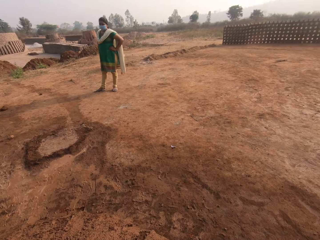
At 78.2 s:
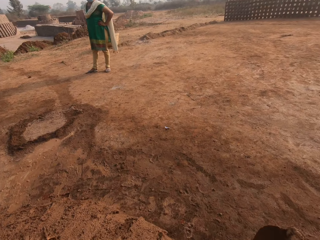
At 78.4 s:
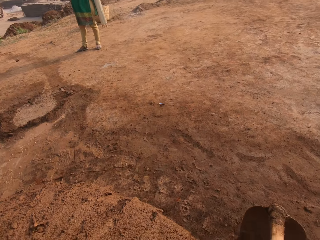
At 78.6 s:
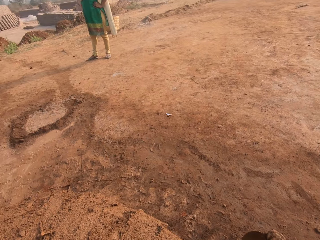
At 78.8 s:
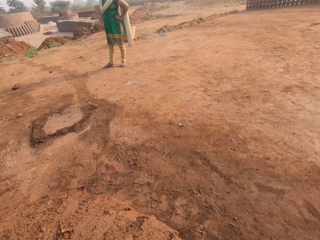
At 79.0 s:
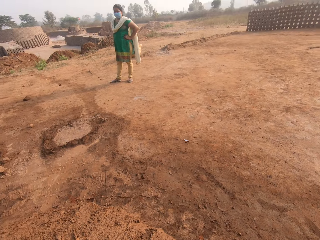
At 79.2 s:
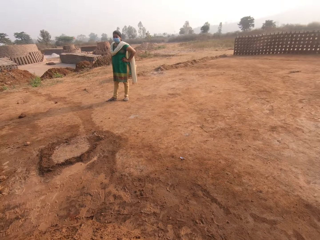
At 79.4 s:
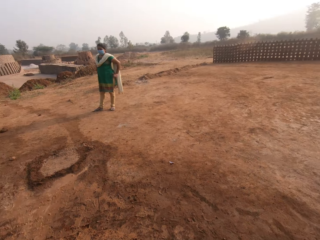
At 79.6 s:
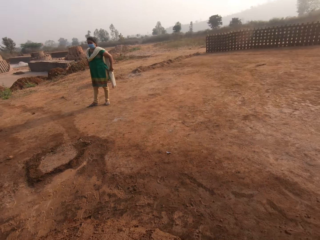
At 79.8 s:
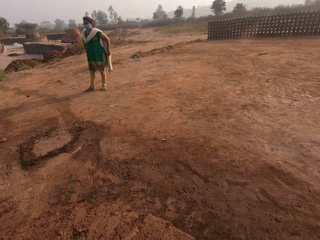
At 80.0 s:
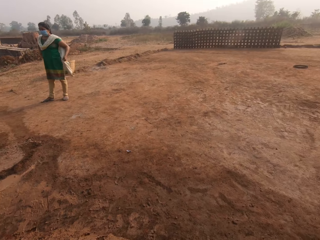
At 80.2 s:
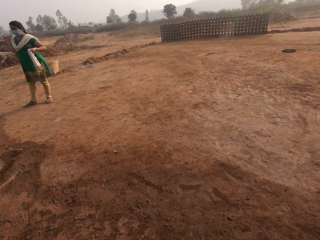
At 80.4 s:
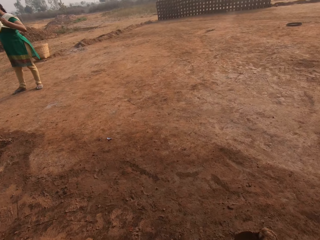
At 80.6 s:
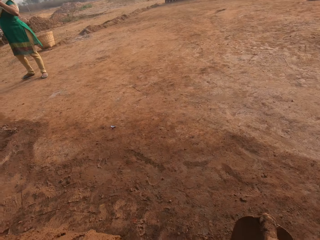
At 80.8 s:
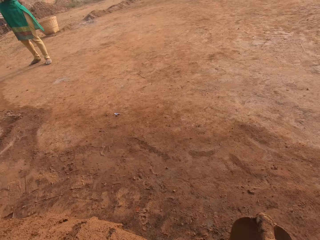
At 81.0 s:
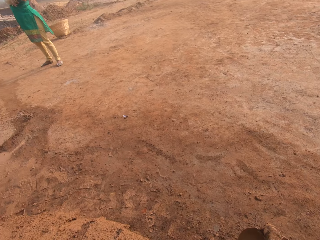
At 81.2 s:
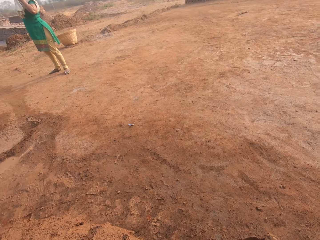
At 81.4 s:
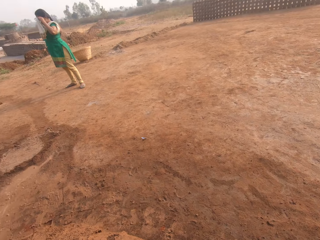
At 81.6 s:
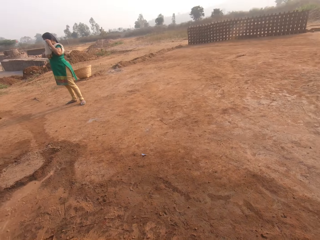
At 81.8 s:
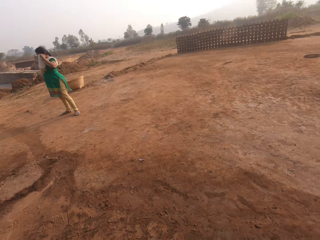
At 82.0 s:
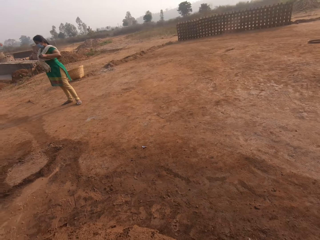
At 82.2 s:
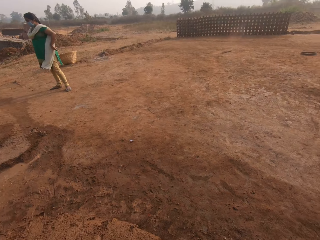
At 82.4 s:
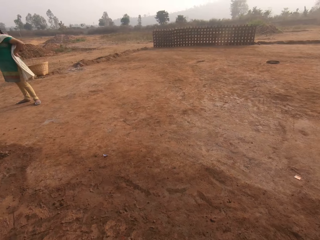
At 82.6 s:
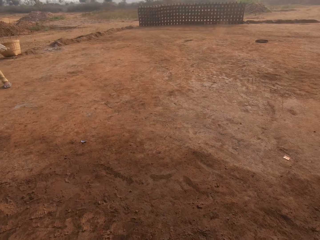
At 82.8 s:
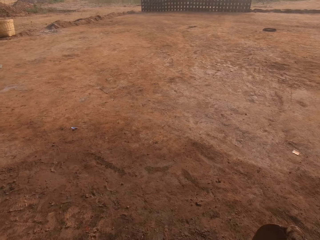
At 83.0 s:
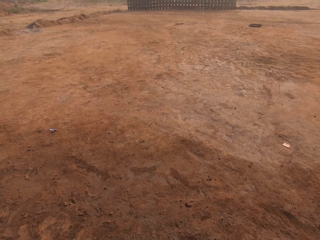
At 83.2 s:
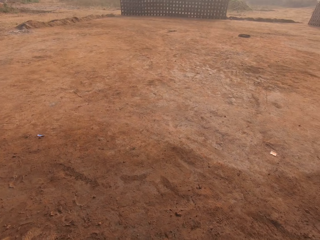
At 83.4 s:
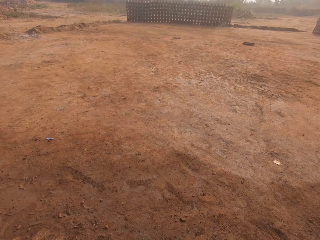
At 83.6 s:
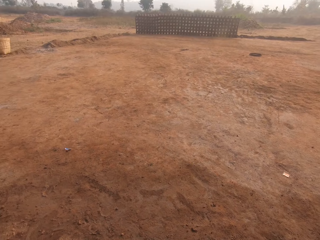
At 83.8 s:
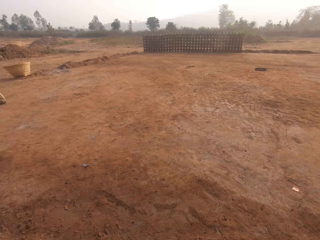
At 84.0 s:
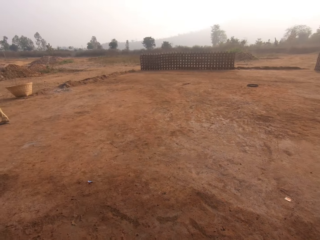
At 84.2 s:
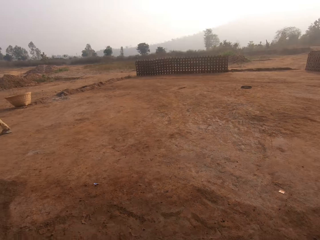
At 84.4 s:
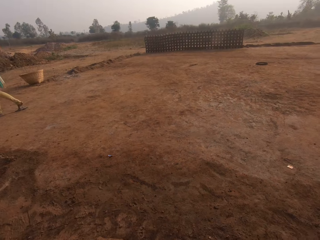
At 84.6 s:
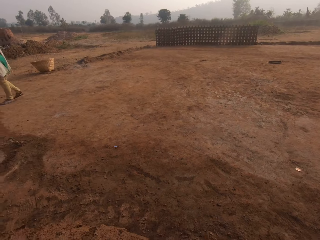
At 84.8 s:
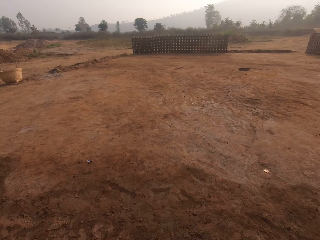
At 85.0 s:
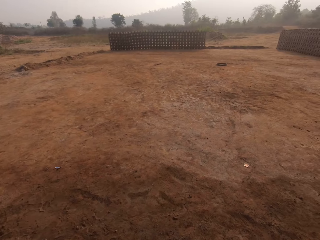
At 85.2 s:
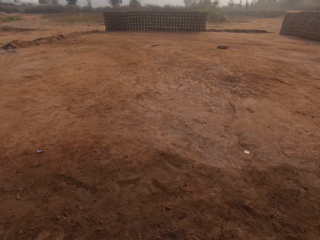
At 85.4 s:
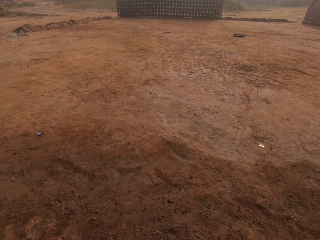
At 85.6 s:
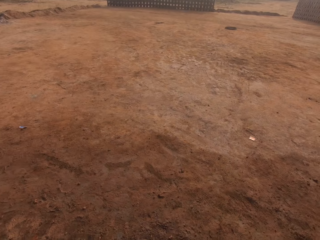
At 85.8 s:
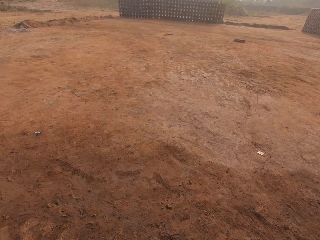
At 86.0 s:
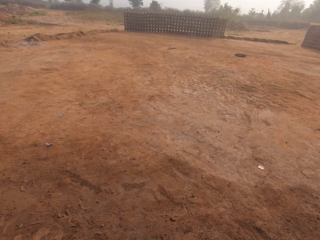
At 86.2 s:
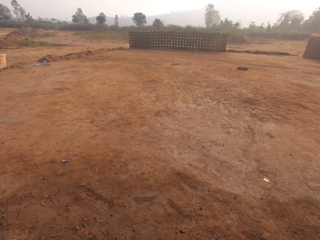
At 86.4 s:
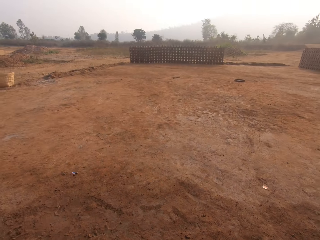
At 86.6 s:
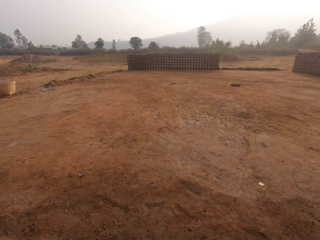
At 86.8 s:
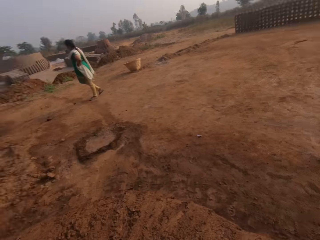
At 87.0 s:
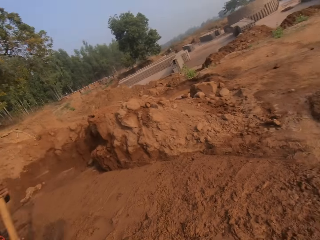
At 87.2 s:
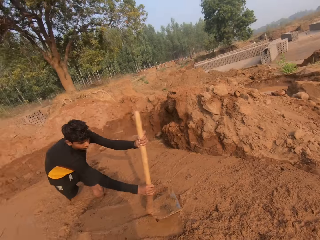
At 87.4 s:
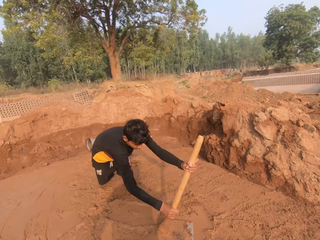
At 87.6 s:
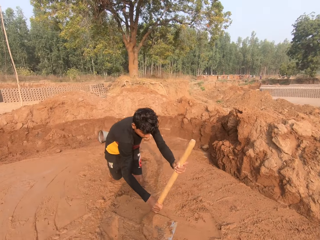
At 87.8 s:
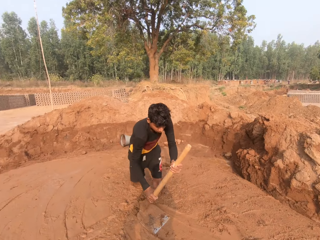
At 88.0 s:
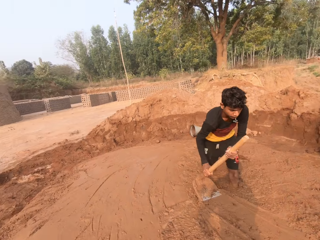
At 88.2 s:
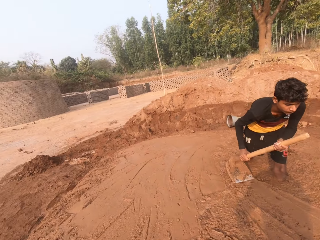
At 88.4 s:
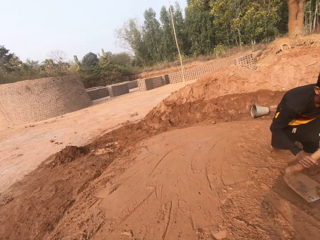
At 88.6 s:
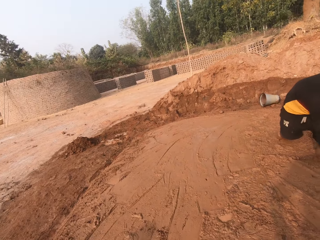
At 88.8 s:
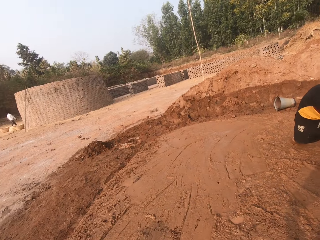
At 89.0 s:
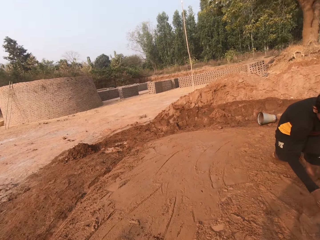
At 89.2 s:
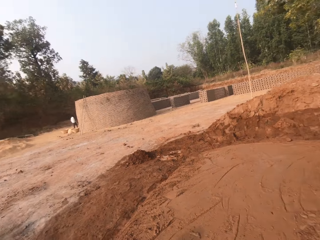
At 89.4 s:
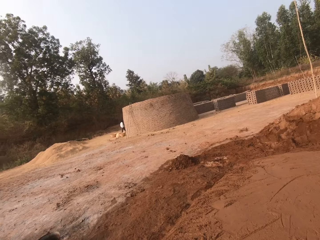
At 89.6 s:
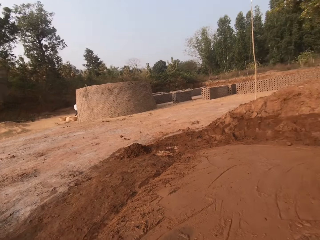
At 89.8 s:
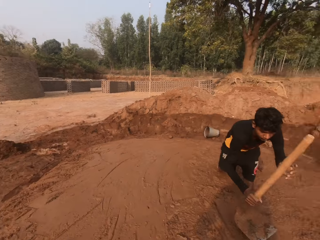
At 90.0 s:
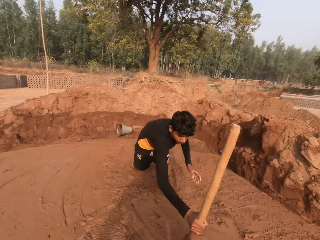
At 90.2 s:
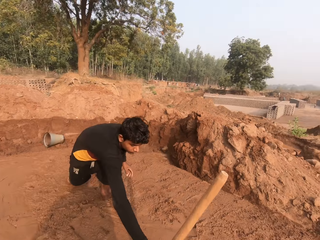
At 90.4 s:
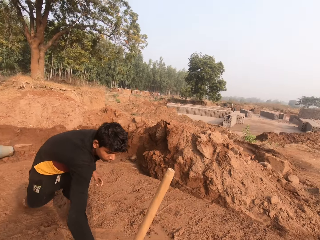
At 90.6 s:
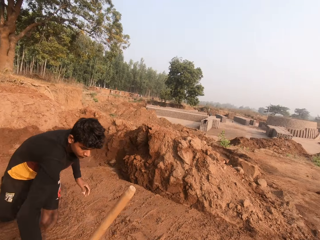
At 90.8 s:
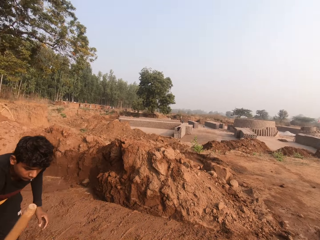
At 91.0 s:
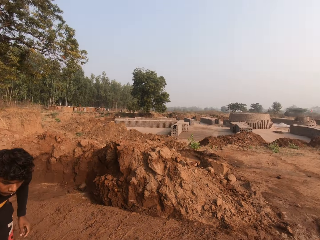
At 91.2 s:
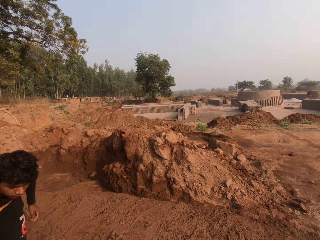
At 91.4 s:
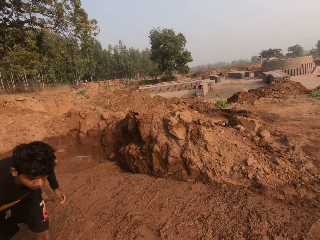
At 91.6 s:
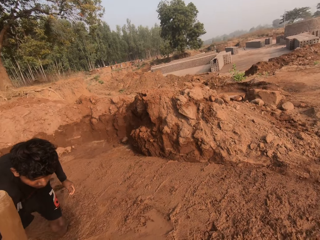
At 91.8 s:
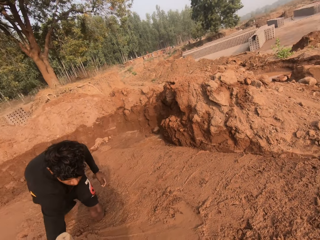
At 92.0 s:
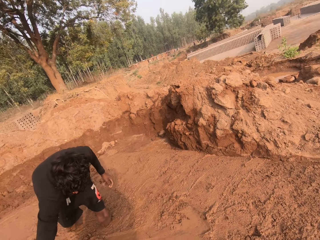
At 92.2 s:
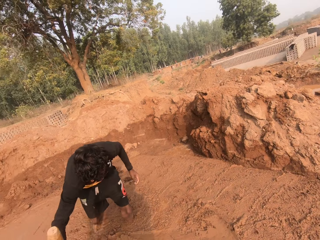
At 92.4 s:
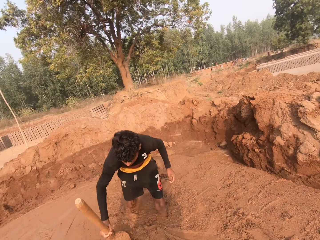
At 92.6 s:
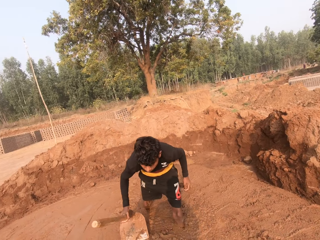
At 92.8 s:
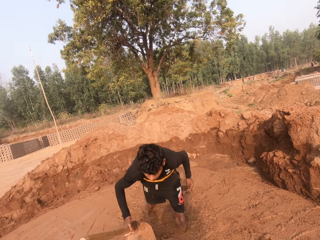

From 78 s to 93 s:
A woman wipes her face with the shawl. The camera wearer walks around. A man flattens the soil with the hoe.

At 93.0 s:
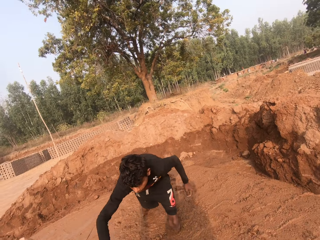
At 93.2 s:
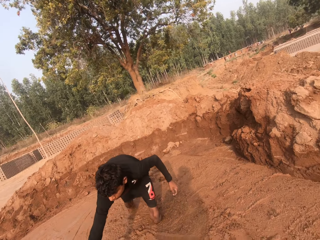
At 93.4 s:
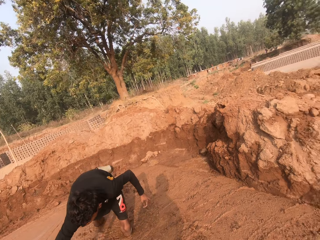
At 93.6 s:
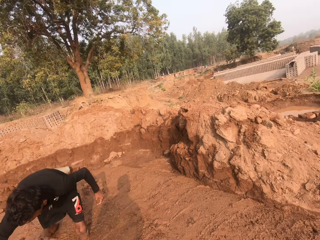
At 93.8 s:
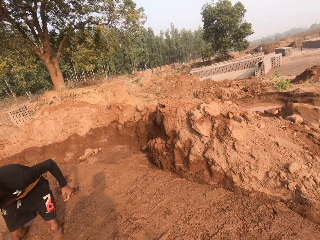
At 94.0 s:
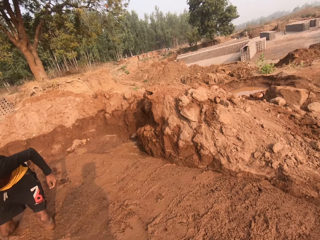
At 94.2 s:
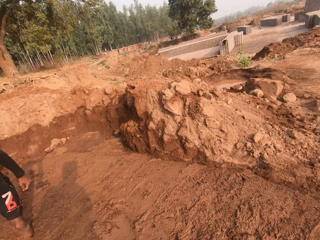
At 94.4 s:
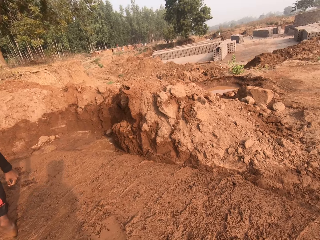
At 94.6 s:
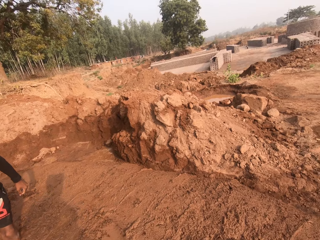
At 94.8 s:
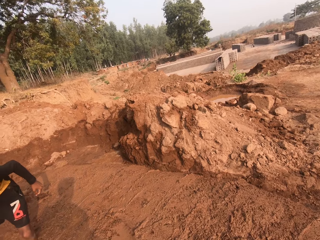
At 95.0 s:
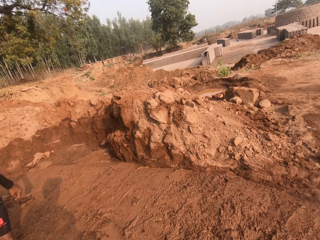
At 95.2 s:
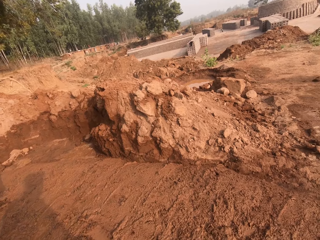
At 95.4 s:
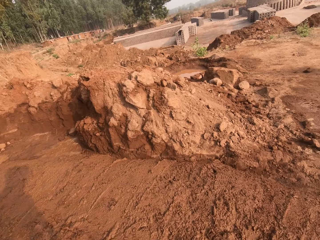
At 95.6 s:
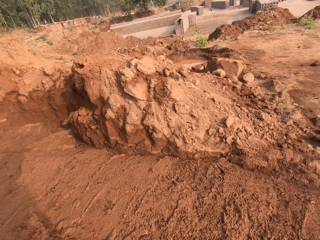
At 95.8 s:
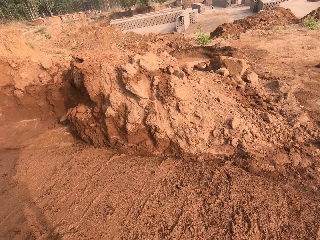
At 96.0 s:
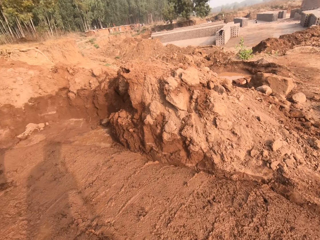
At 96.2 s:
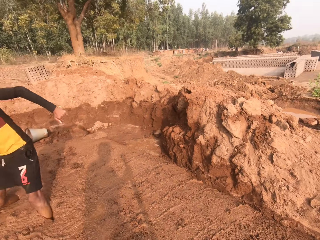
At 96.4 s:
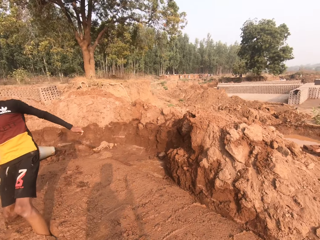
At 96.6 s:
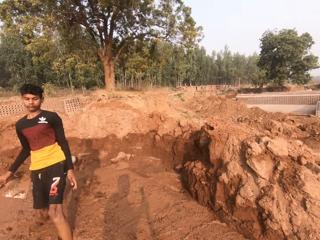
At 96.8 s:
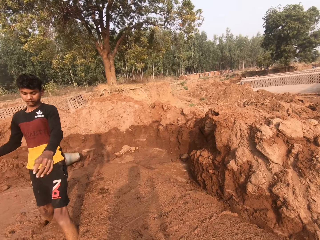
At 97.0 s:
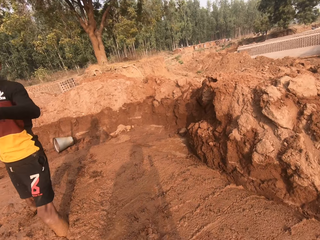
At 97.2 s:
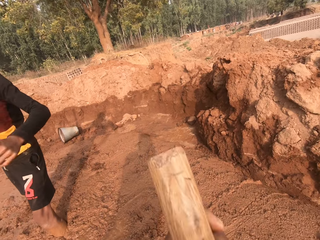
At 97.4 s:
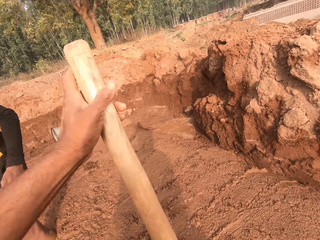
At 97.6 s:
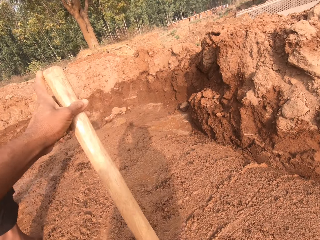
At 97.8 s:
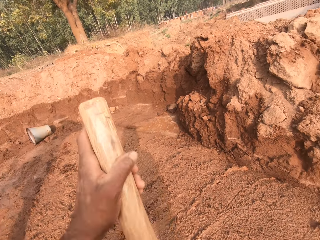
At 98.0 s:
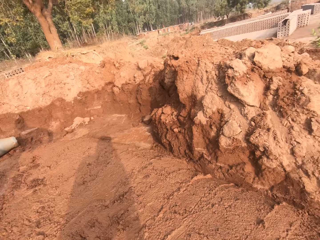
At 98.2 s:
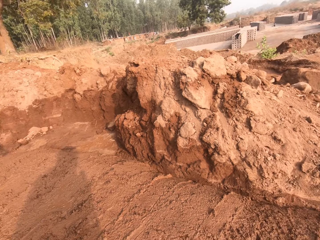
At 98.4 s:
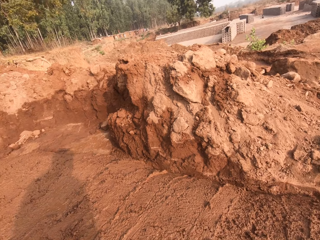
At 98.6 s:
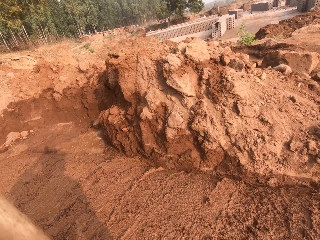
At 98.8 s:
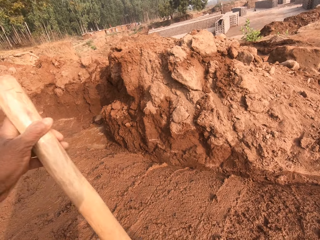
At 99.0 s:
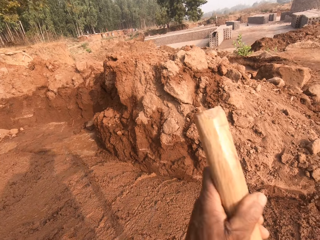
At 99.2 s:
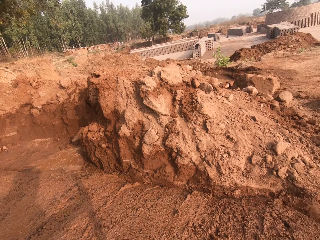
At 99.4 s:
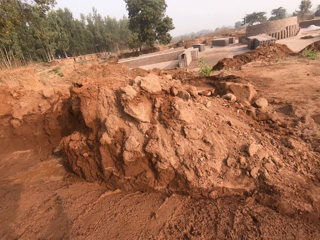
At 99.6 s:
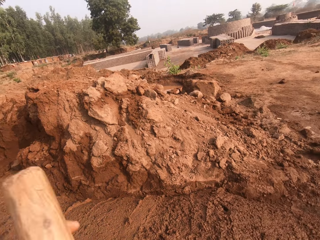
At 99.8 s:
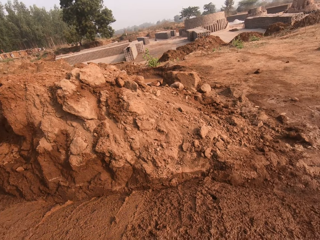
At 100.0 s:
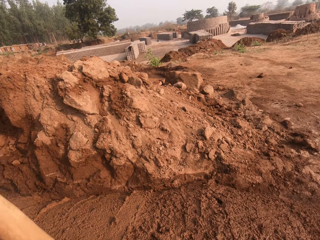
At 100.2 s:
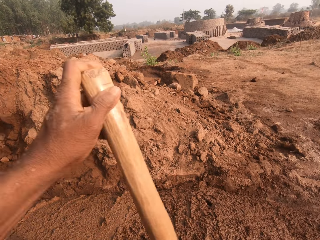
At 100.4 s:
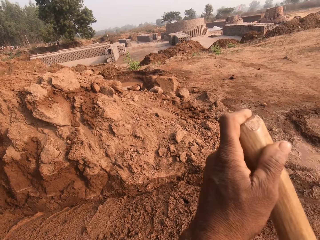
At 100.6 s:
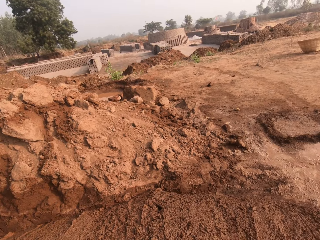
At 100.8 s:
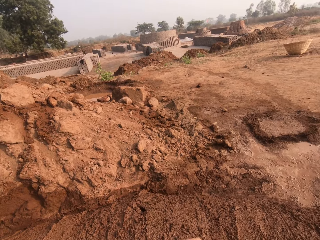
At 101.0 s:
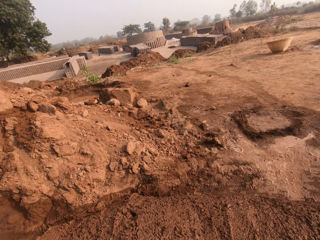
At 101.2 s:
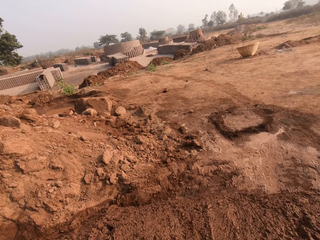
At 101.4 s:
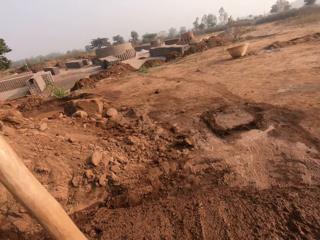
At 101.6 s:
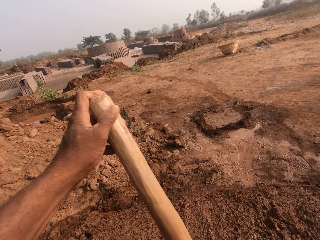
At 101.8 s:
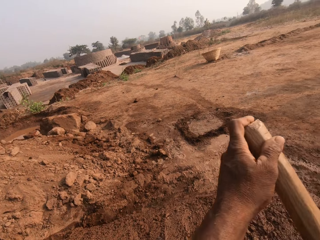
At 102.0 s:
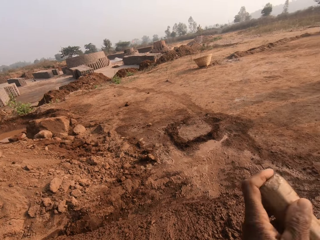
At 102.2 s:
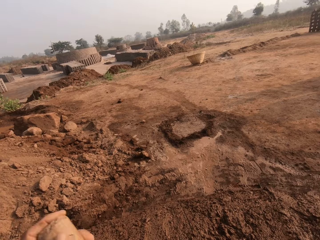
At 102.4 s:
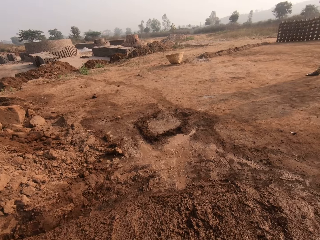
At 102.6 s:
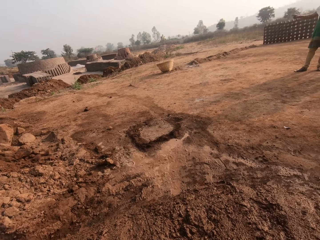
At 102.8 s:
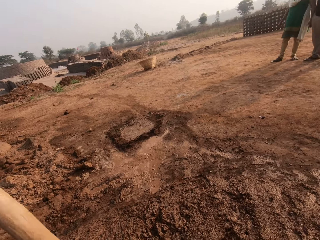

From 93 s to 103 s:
The camera wearer flattens the soil with the hoe. They spread the mud with the hoe.
